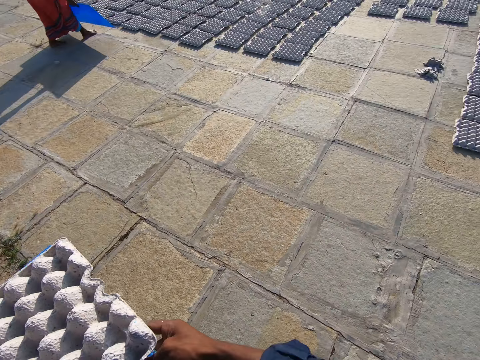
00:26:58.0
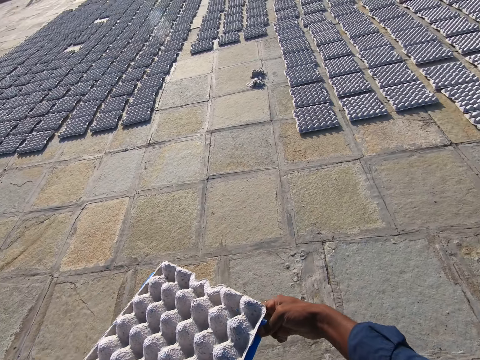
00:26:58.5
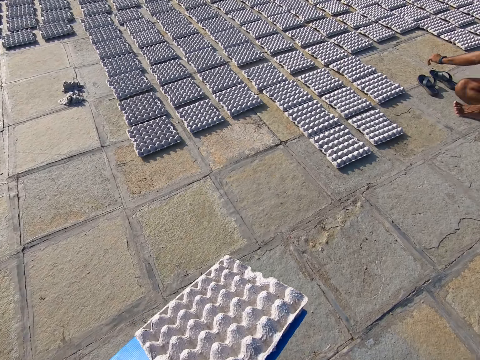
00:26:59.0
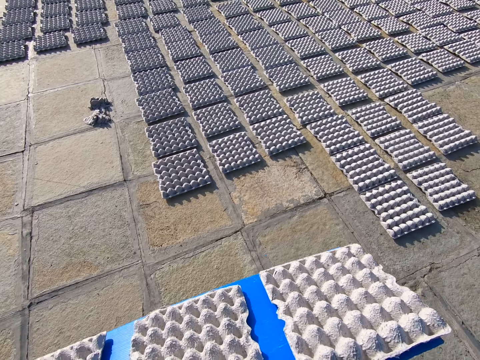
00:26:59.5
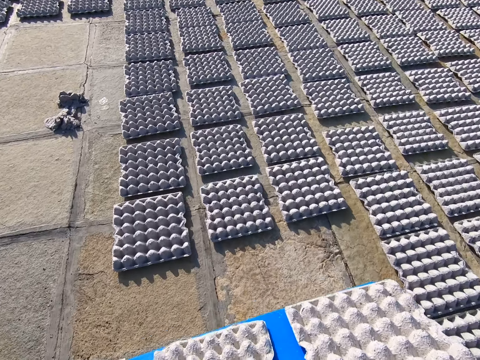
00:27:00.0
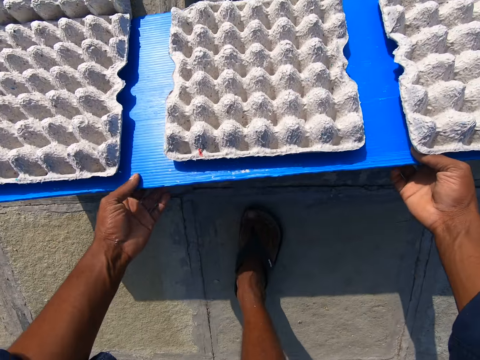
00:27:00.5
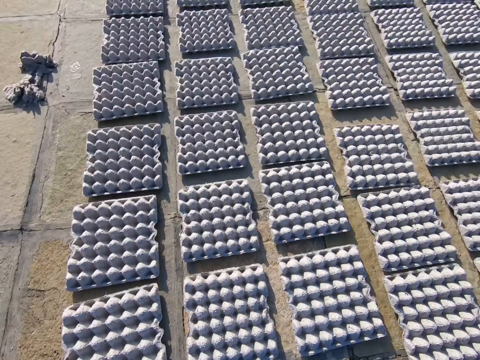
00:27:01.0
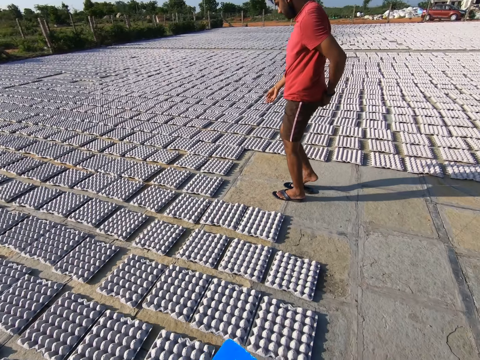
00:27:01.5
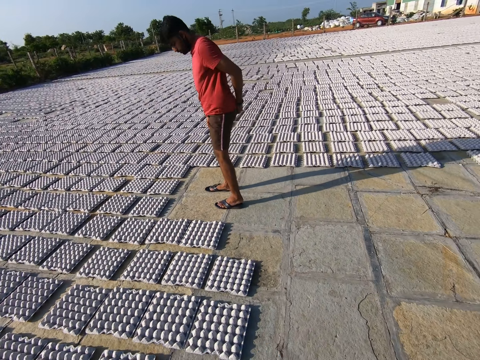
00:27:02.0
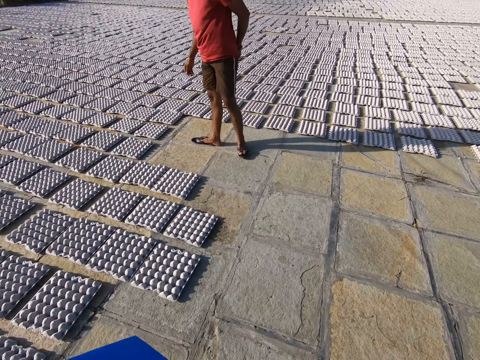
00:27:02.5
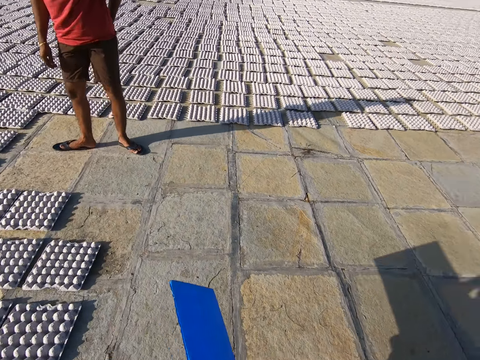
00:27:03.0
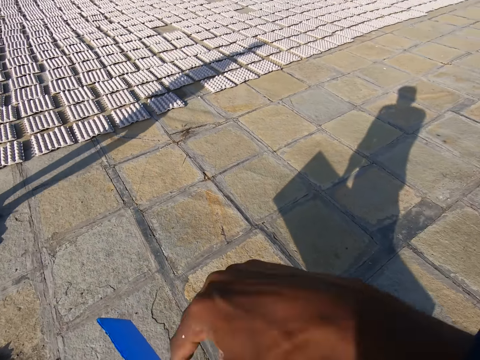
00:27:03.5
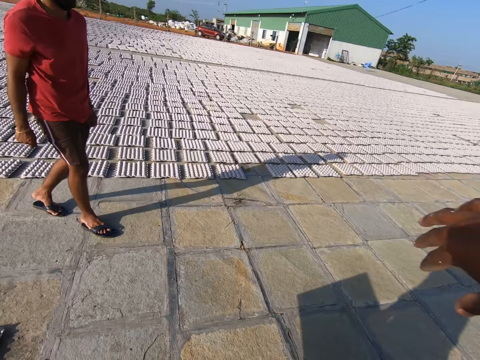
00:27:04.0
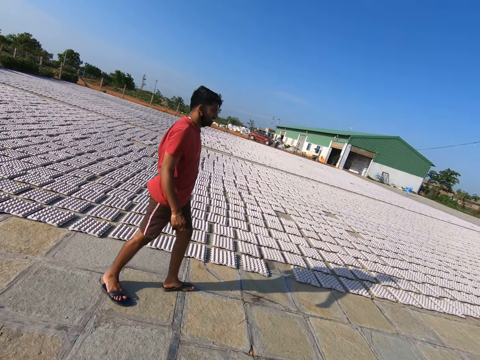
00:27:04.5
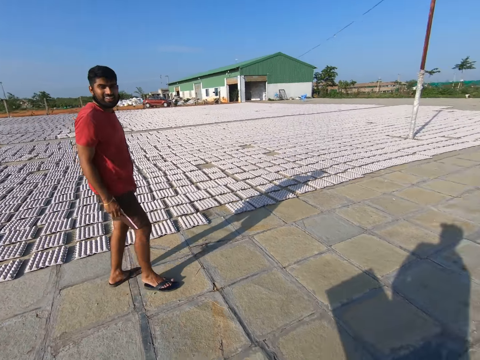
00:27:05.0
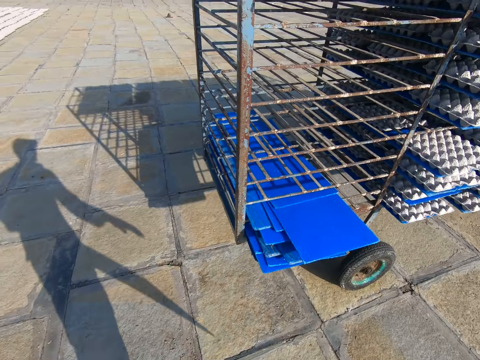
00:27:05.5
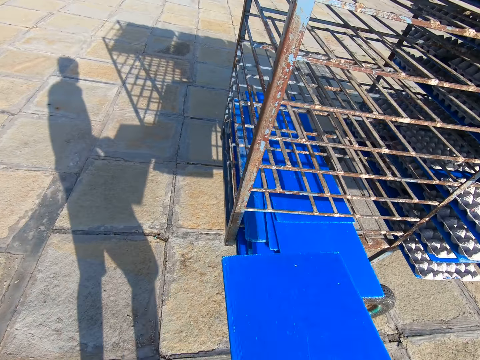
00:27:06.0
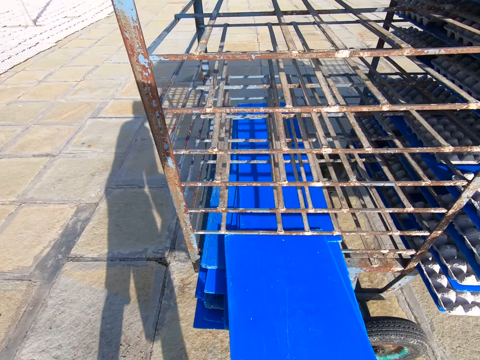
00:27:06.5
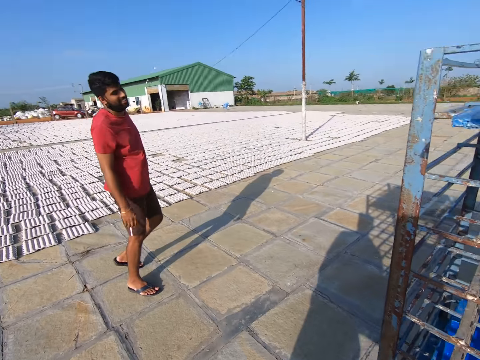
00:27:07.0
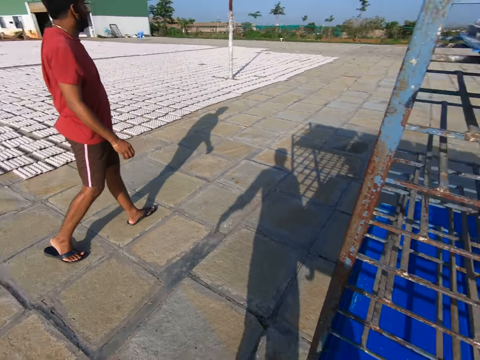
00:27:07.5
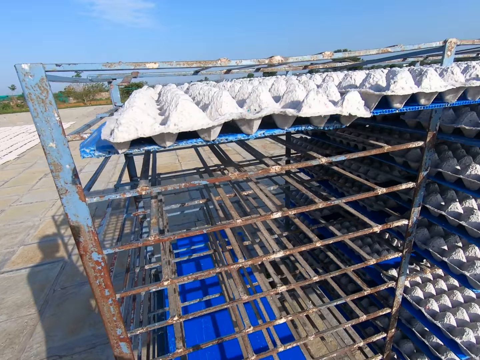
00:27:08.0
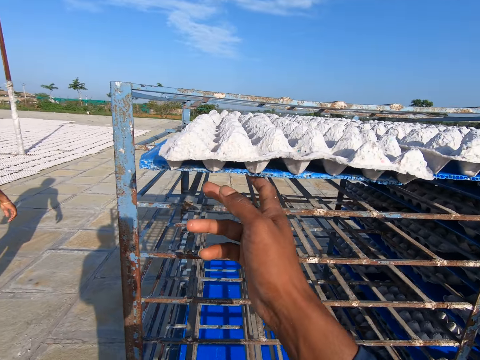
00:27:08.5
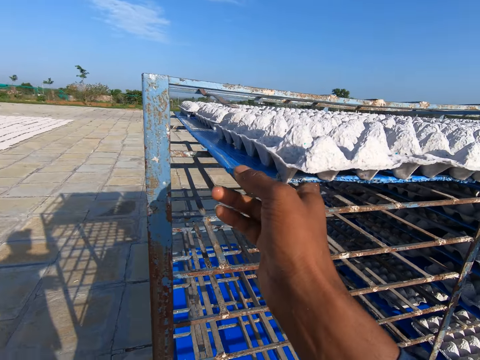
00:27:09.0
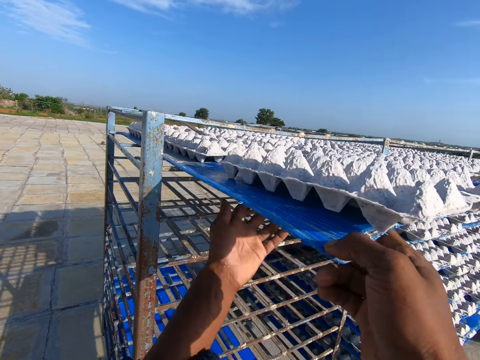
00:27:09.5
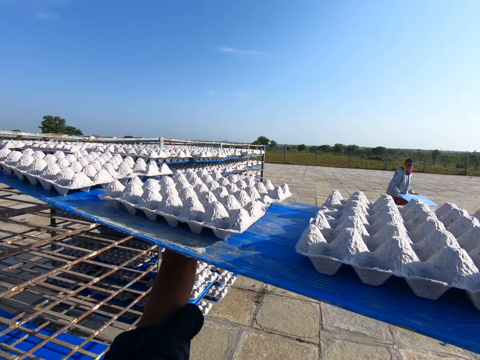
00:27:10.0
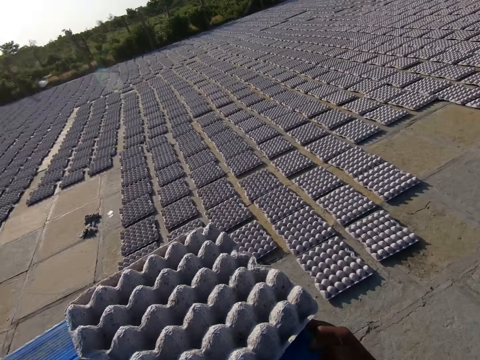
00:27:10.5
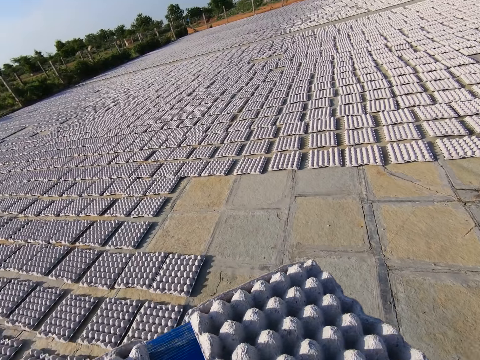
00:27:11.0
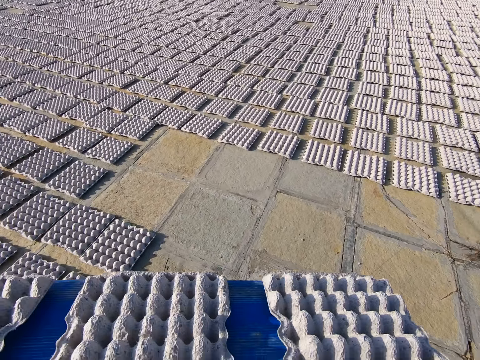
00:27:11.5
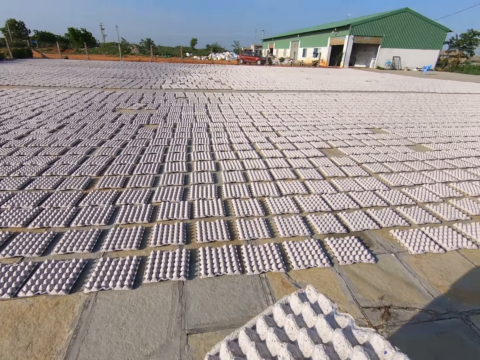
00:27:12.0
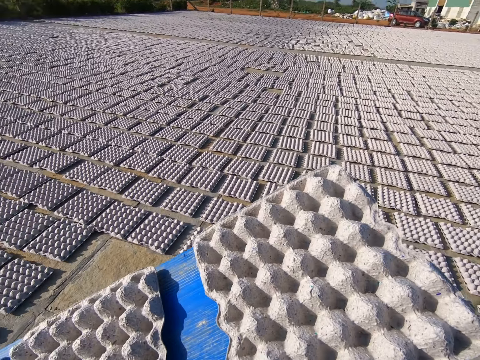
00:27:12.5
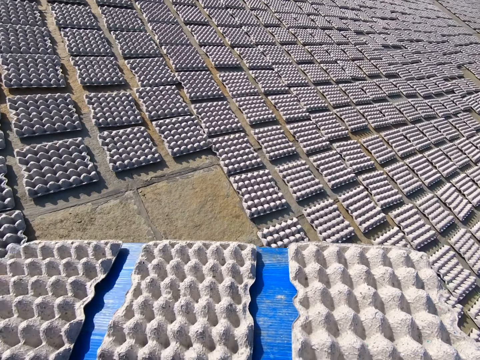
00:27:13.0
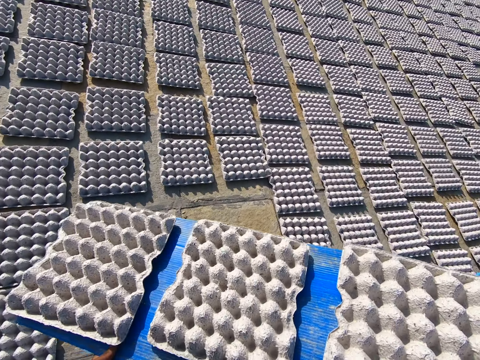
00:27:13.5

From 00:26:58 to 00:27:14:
The camera wearer walks towards some egg trays on the floor. He drops some egg trays on the floor from the plastic sheet or tray with both hands. The man scratches his buttocks with his left hand. The camera wearer walks with the tray. He interacts with the man. He converses to the man. He walks toward the rack on the floor. He puts the plastic sheet on the rack on the floor with both hands. He pushes the tray. He pulls a plastic sheet from the rack on the floor with his right hand. He holds the plastic sheet with both hands. He walks towards some egg trays on the floor.

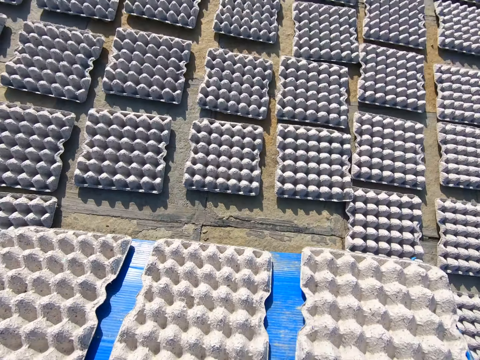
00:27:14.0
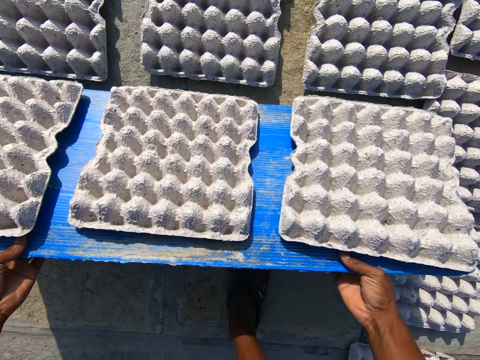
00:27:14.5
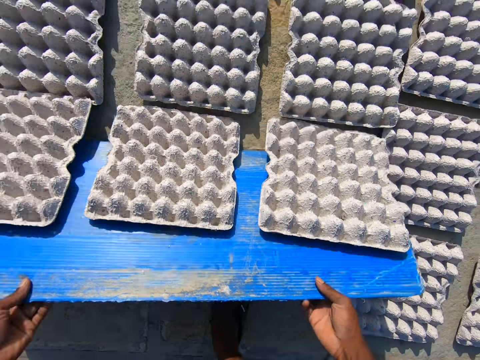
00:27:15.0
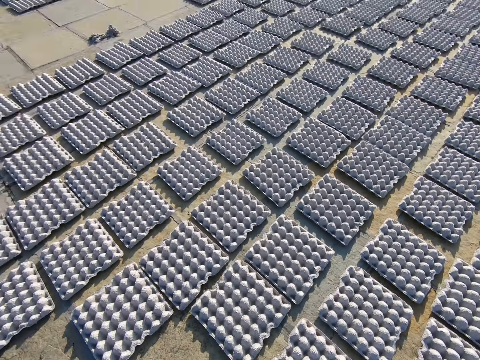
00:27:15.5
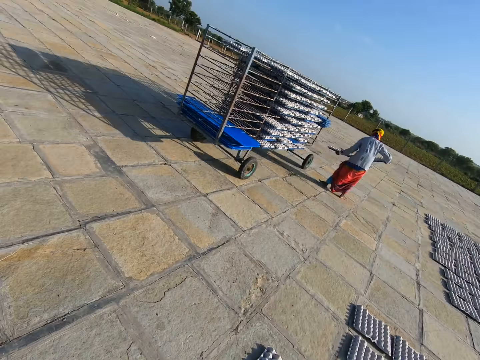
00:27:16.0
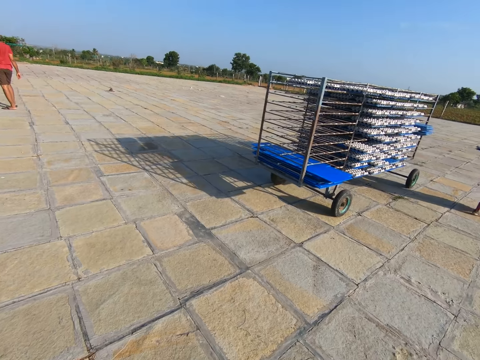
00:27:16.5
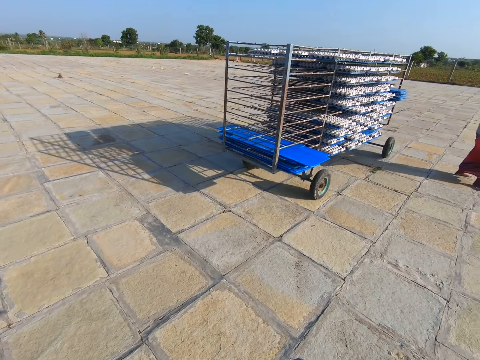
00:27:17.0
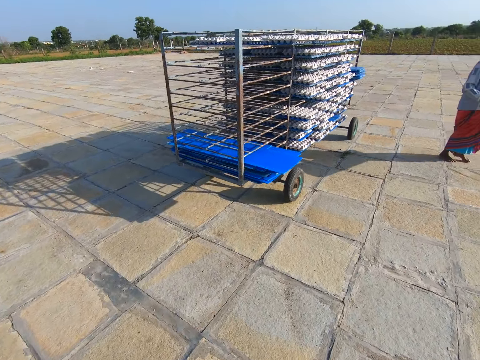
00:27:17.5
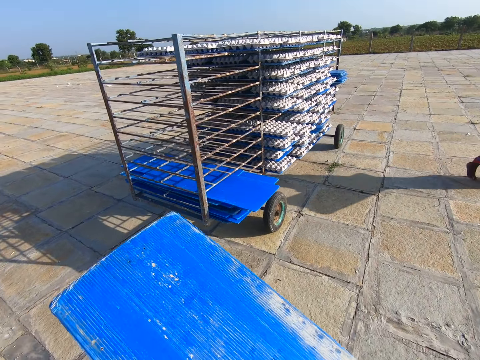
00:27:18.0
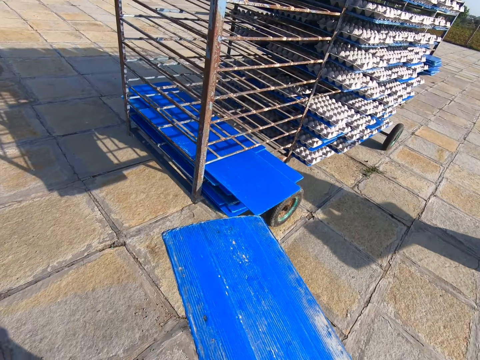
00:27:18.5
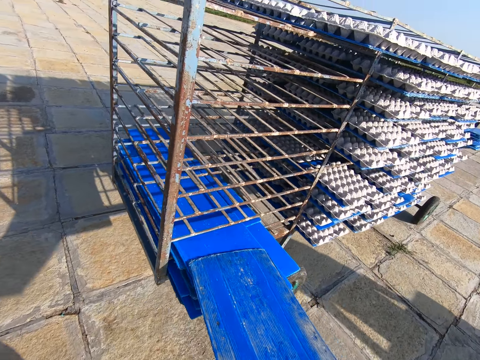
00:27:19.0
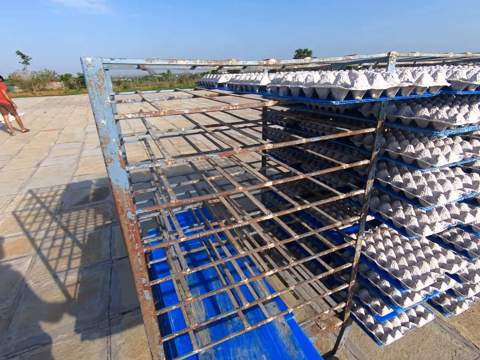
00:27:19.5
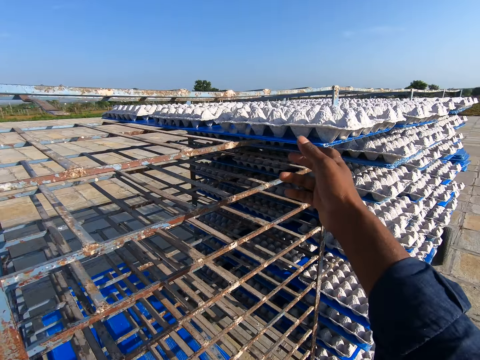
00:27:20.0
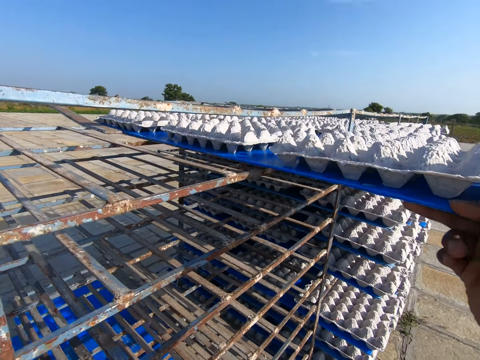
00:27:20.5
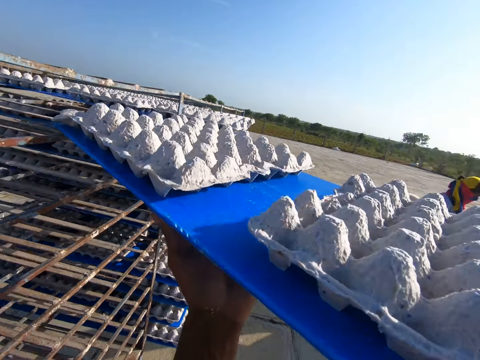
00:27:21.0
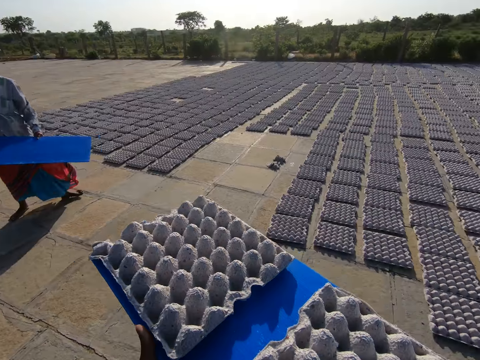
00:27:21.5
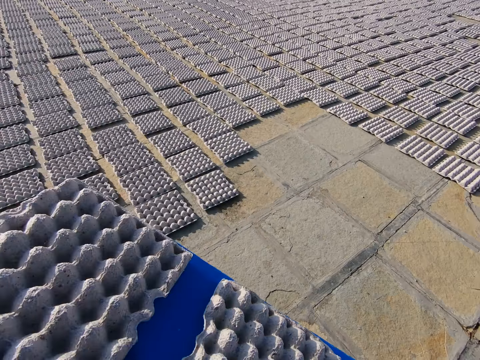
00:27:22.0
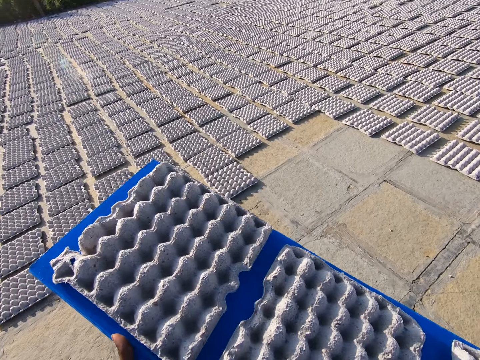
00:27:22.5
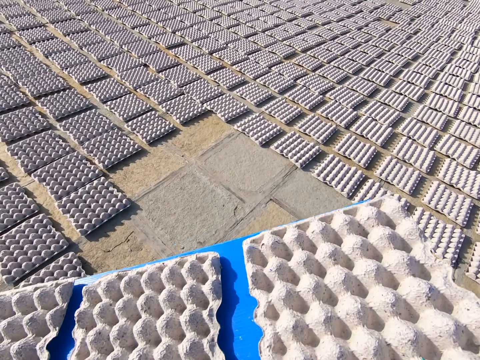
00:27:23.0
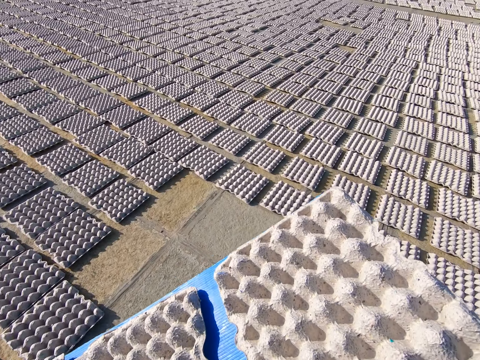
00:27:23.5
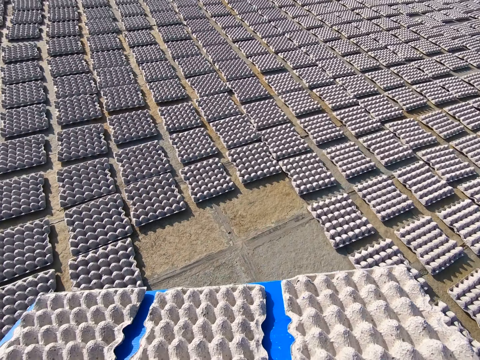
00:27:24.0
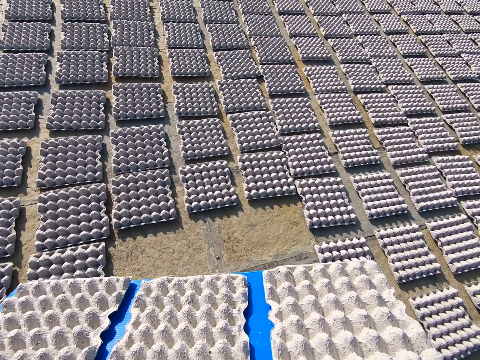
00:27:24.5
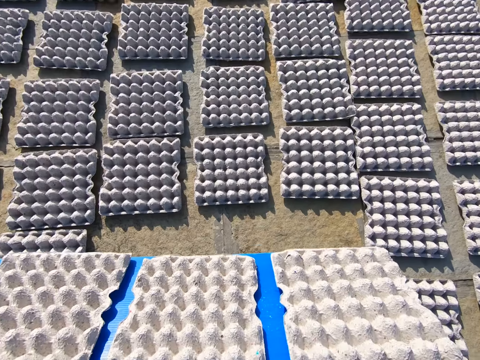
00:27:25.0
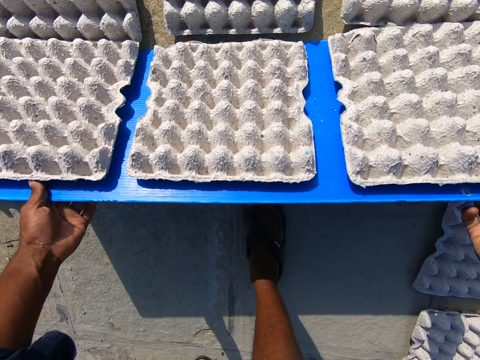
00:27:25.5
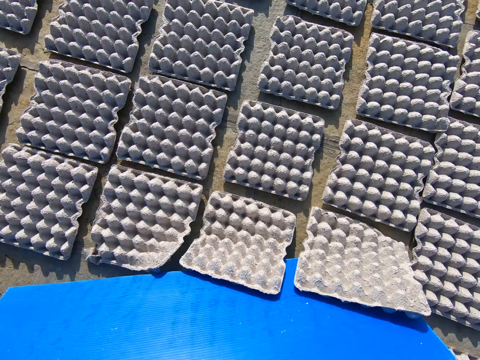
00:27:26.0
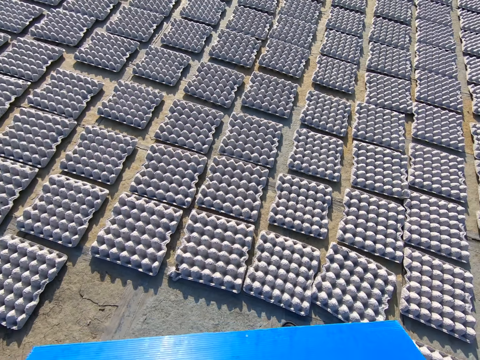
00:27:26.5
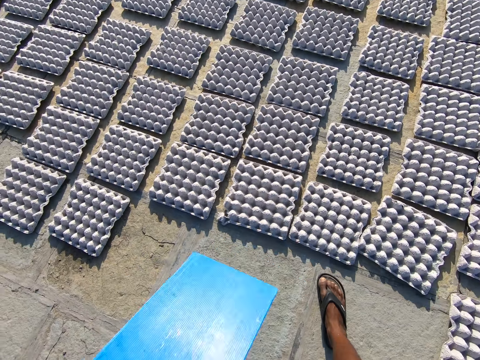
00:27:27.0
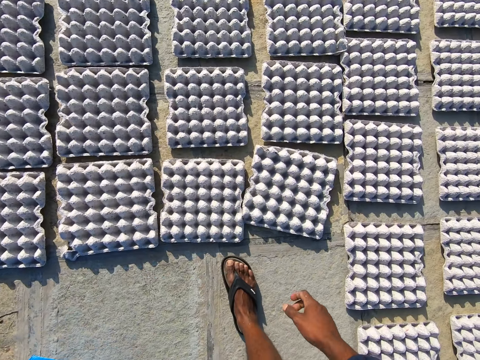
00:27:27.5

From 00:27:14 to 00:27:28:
The camera wearer drops some egg trays on the floor from the plastic sheet with both hands. He walks towards the rack. A woman walks away from the rack. The camera wearer puts a board in the rack cart. He slides the plastic board on the pile of plastic boards on the rack with his hands. He picks the board with egg trays from the rack cart. He pulls a plastic board of egg trays from the rack with his right hand. He places his left hand on the plastic board of egg trays. He walks away from the rack. He rests the plastic board of egg trays on the ground with his hands. He drops the egg trays on the plastic board on the ground with his hands.
